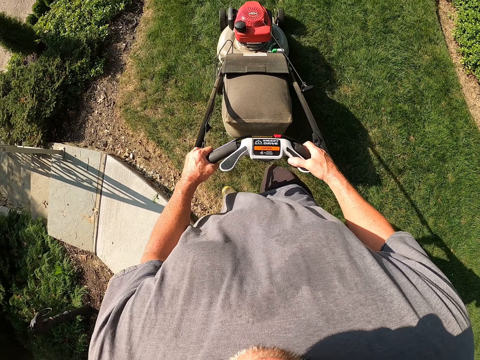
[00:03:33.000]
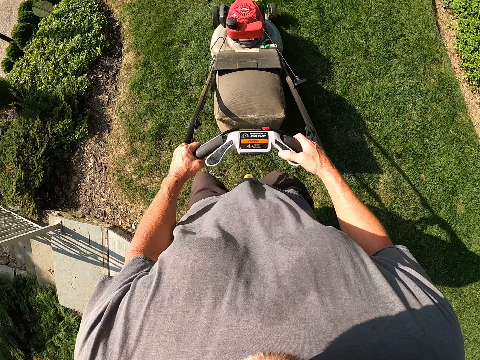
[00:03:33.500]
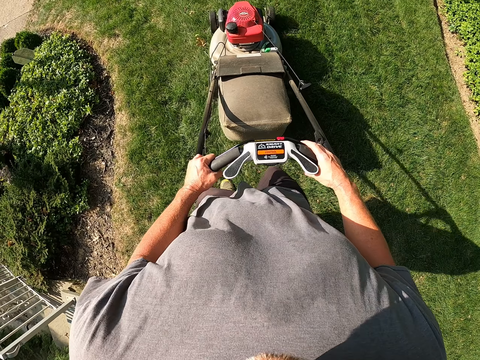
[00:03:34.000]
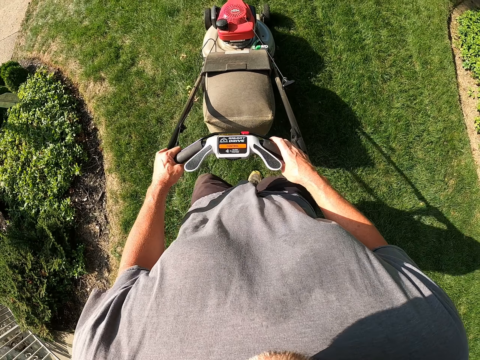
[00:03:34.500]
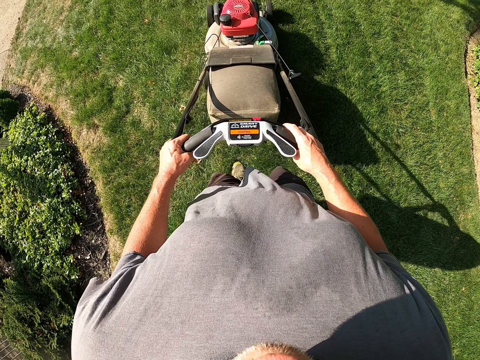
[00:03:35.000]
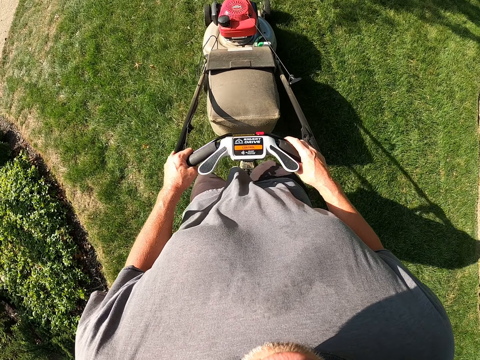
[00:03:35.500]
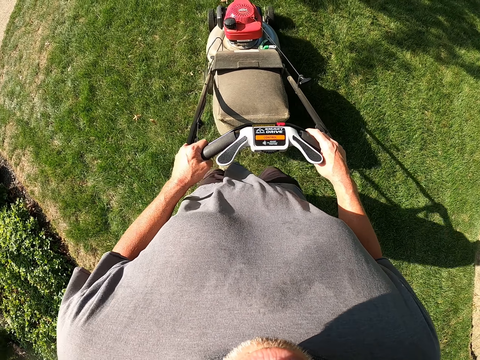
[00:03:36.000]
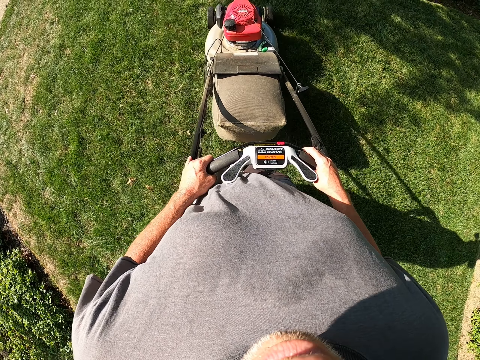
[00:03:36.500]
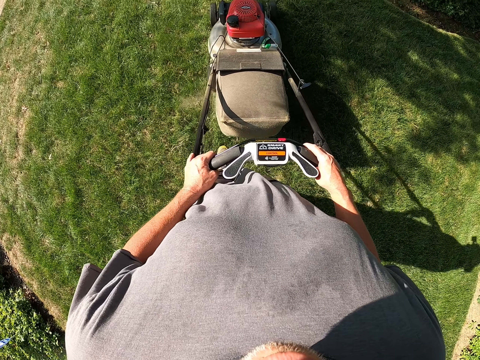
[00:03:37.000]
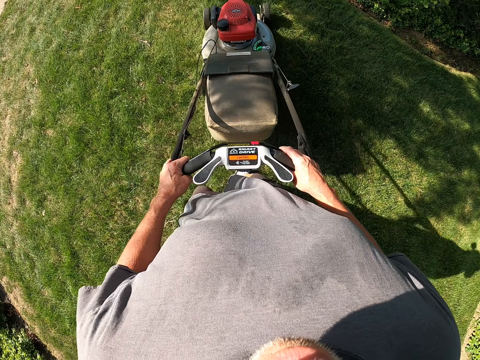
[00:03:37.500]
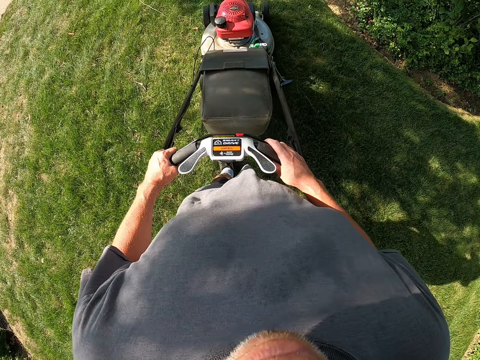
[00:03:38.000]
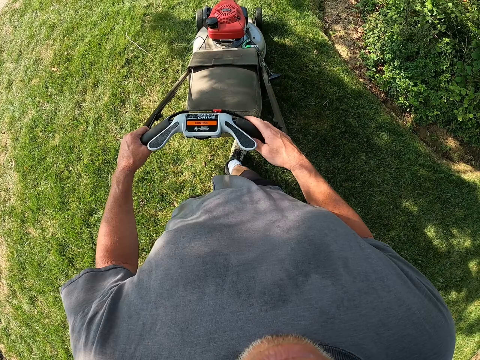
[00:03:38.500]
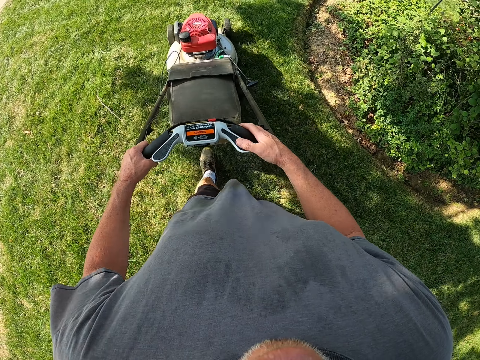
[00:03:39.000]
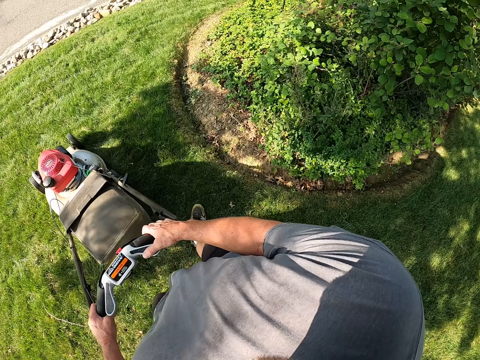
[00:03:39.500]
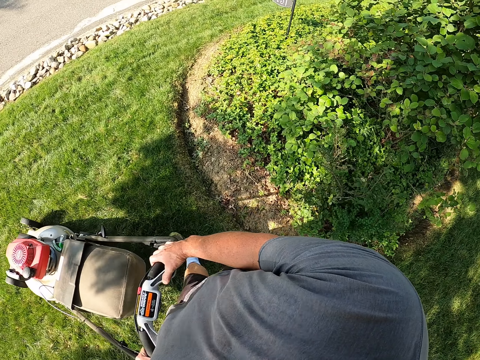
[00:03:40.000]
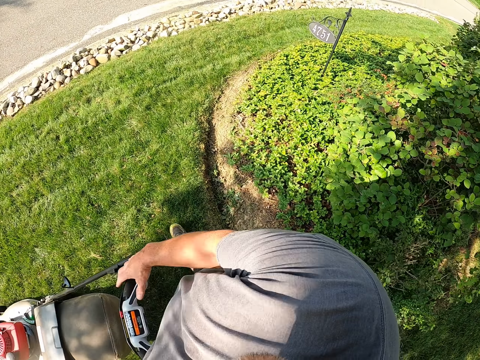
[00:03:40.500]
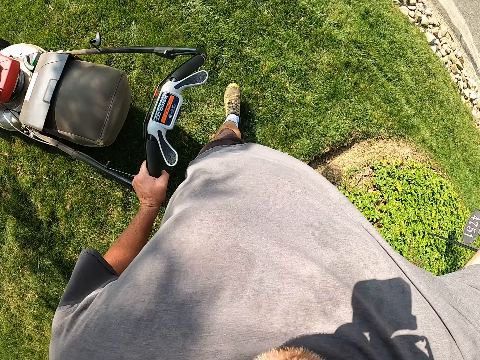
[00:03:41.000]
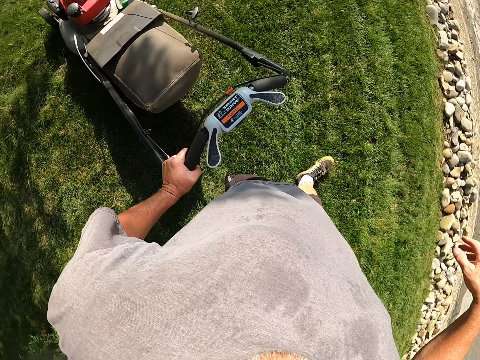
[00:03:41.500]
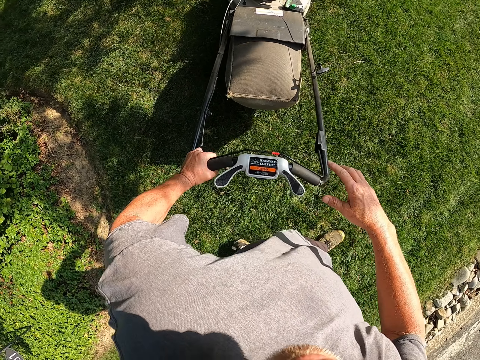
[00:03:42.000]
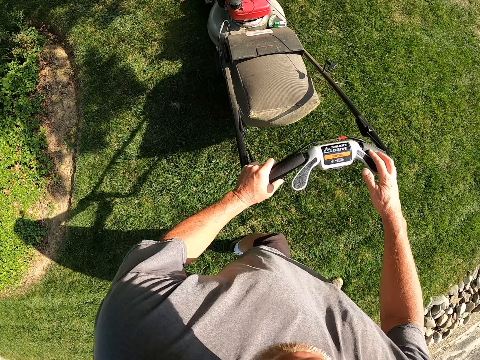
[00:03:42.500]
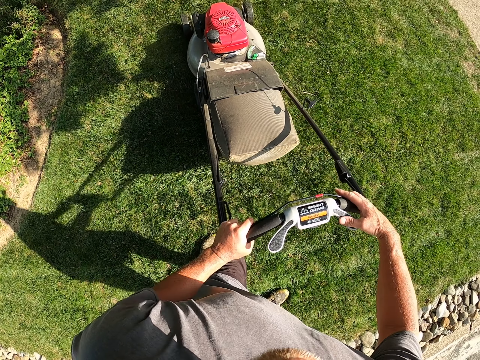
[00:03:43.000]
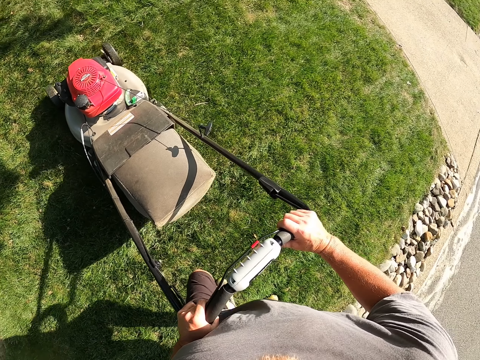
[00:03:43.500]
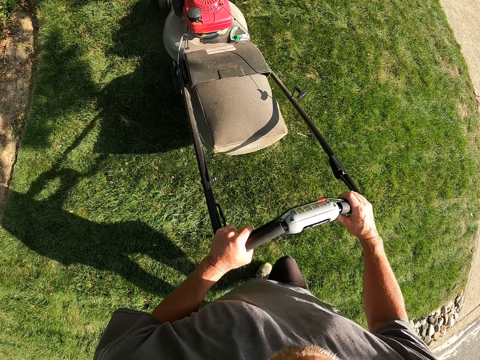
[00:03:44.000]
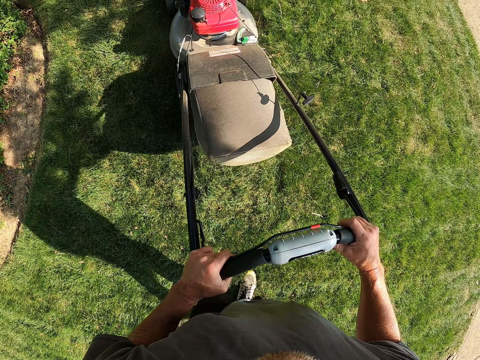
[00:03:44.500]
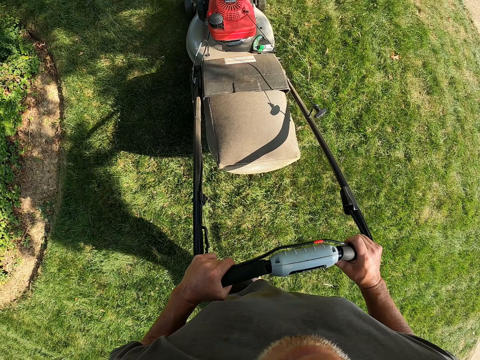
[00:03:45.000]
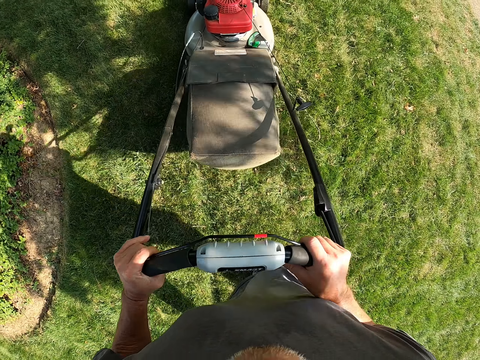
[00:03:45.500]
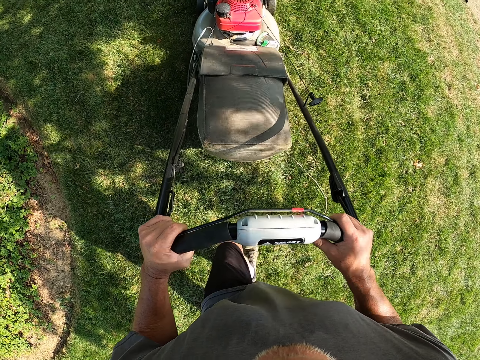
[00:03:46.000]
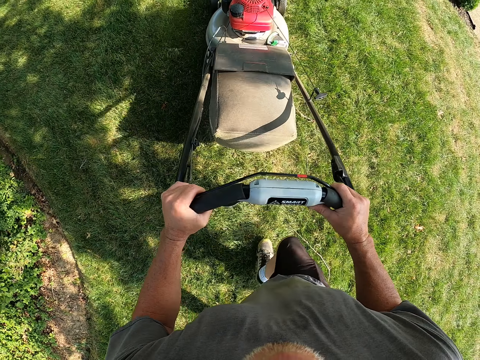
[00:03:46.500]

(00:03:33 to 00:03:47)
The camera wearer cuts grass with a lawn mower. He raises his hand. He holds the lawn mower with his left hand. He holds the lawn mower with his right hand. He cuts the grass with the lawn mower.

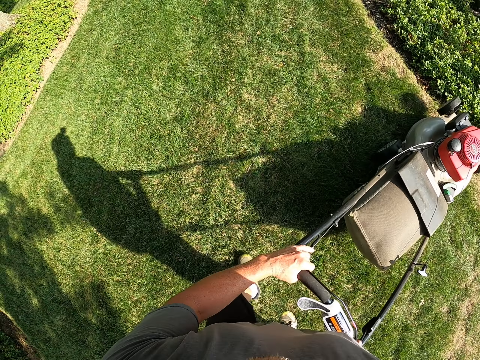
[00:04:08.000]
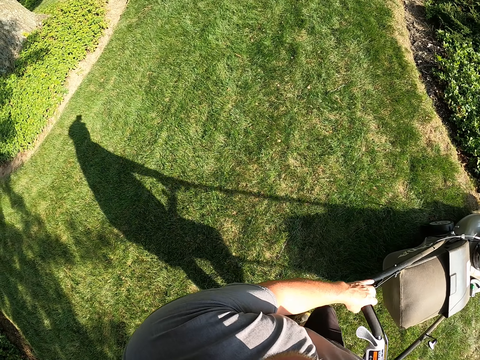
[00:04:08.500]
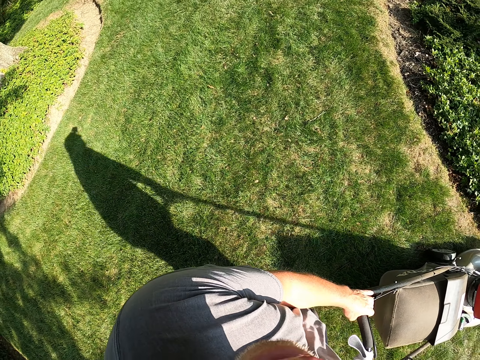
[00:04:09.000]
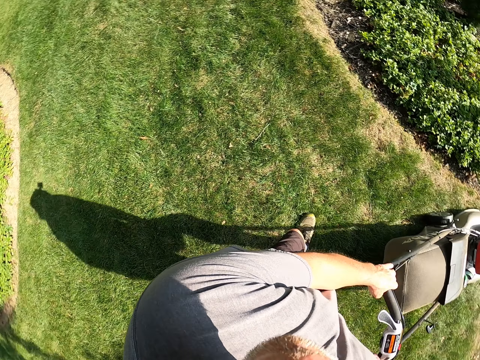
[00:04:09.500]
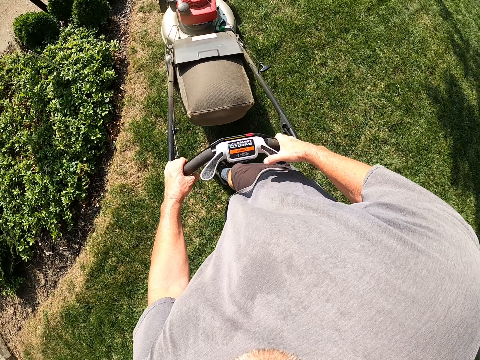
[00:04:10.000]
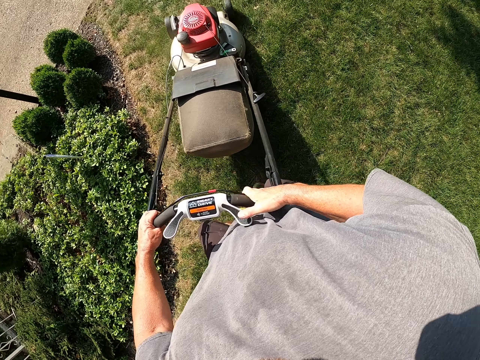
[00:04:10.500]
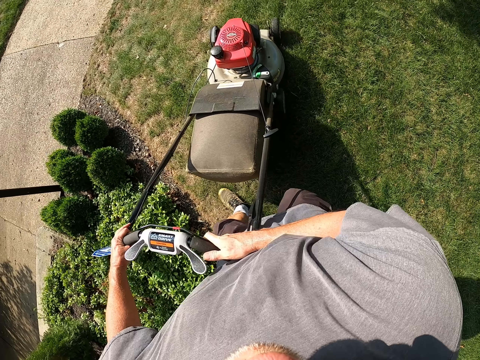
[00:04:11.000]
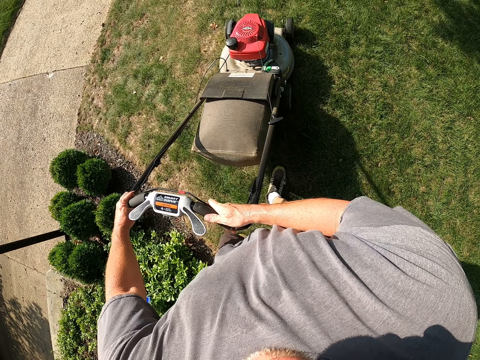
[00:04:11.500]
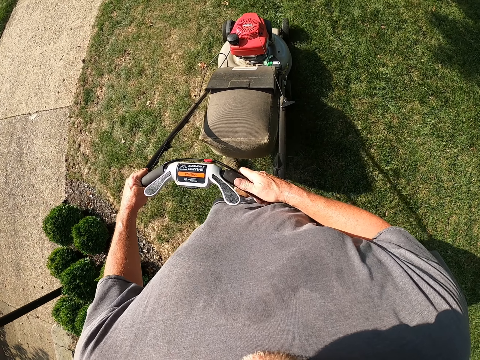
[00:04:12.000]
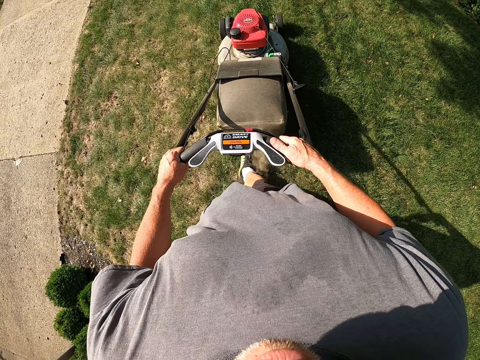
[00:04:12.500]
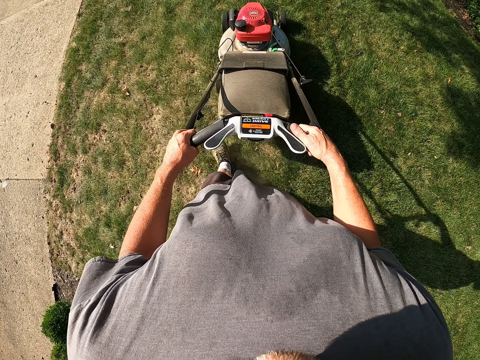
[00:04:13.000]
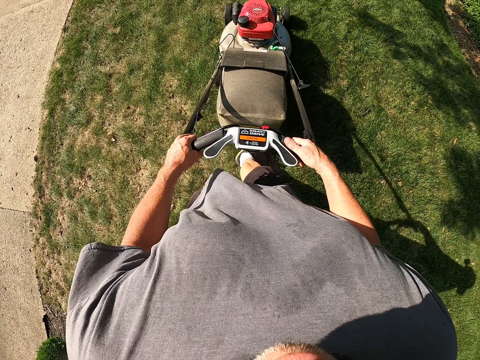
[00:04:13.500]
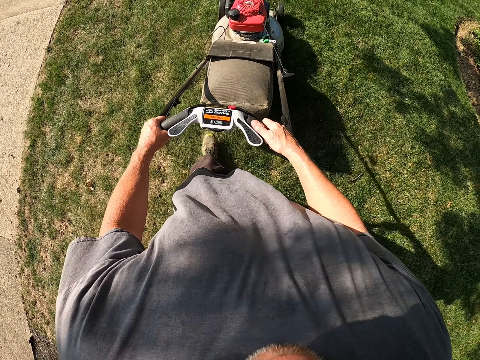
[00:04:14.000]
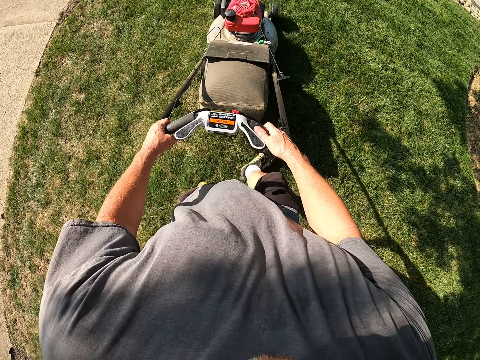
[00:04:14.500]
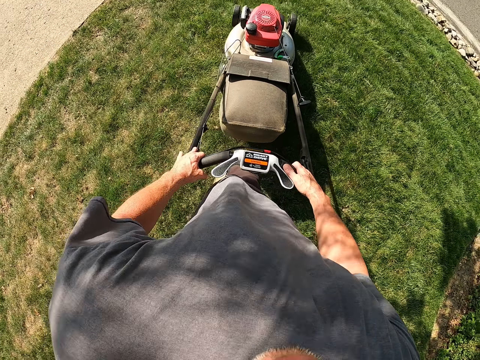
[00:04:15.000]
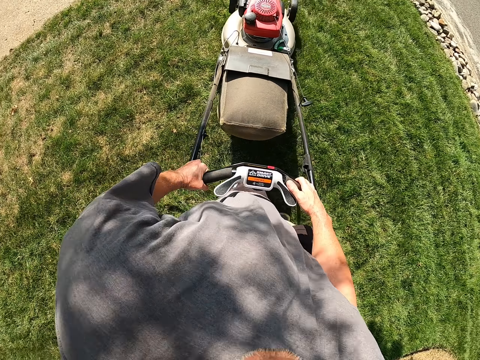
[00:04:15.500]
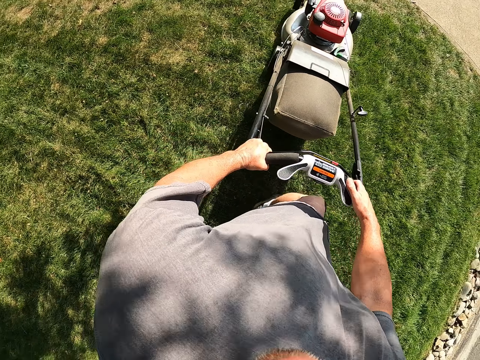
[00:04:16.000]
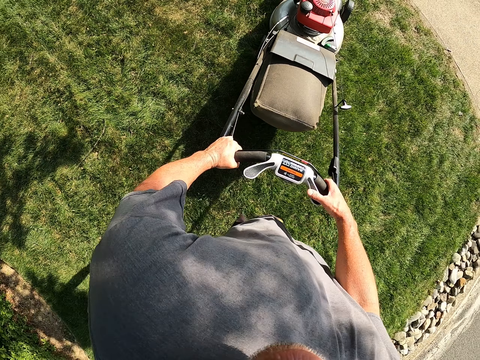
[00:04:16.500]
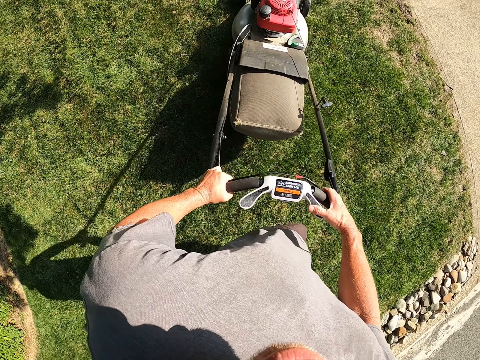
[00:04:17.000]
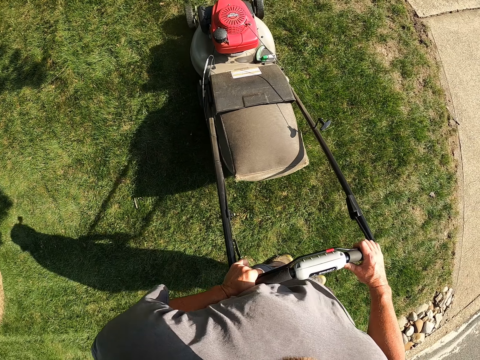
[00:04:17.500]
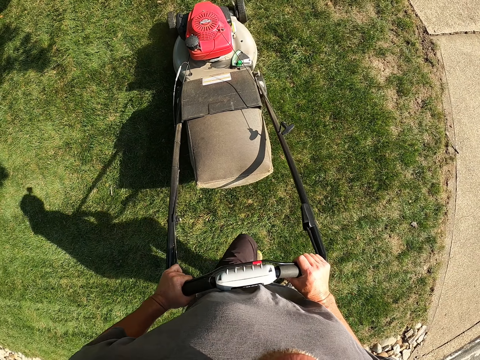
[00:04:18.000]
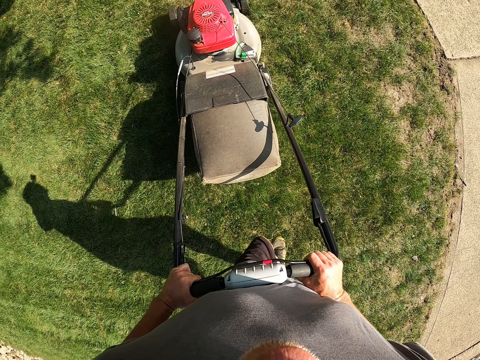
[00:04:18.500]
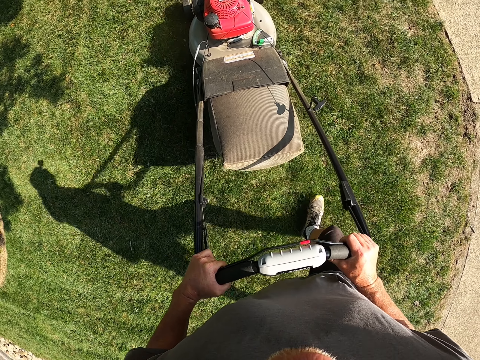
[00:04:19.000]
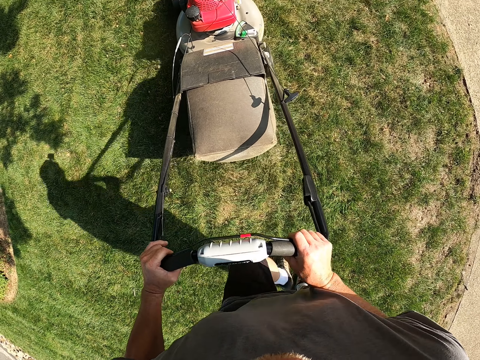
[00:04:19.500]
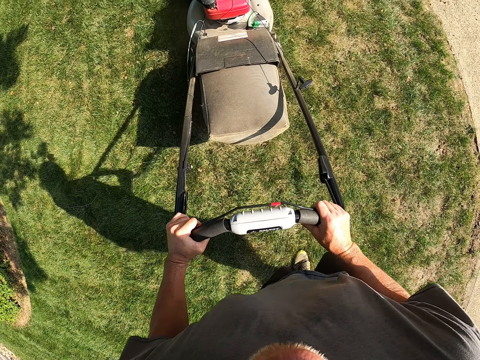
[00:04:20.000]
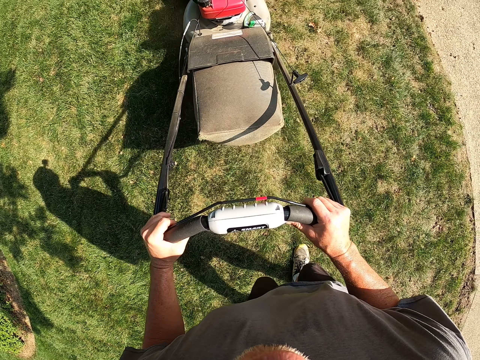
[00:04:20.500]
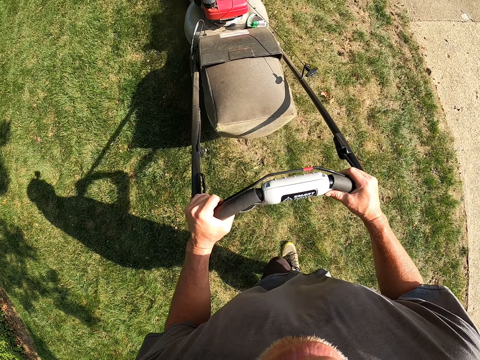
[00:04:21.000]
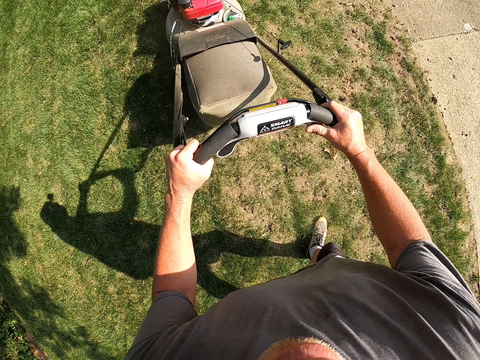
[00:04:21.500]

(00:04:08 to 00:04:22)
The camera wearer turns right. They cut grass with a lawn mower. They pull the lawn mower. They turn left. They cut the grass with the lawn mower.
